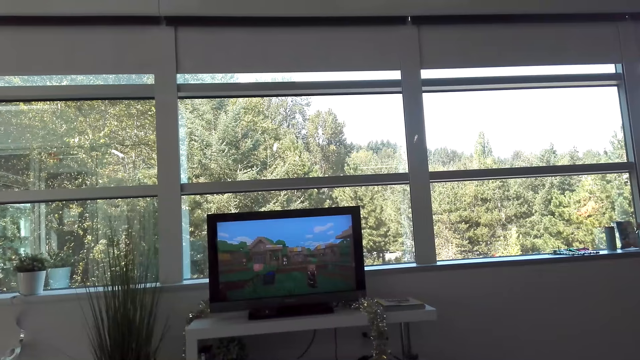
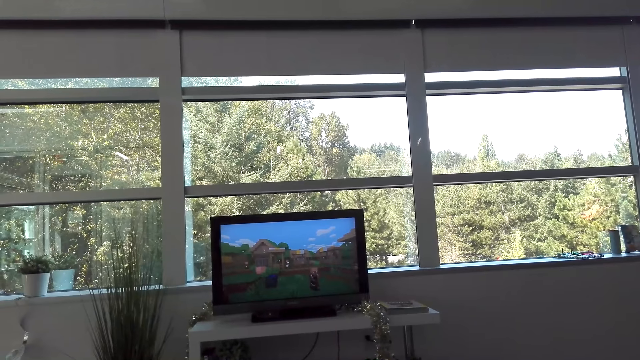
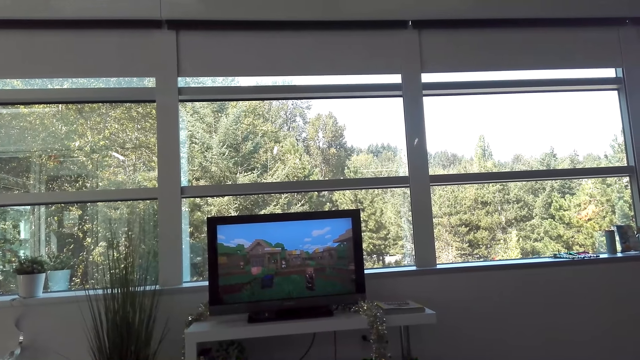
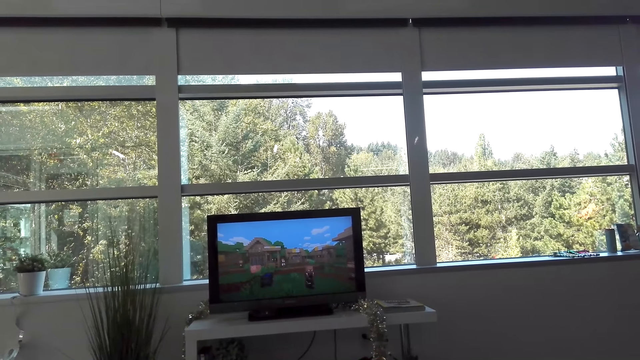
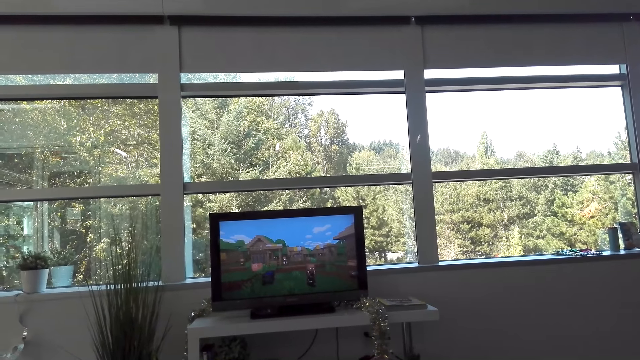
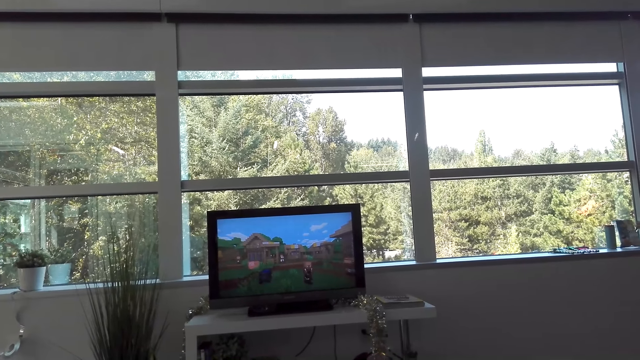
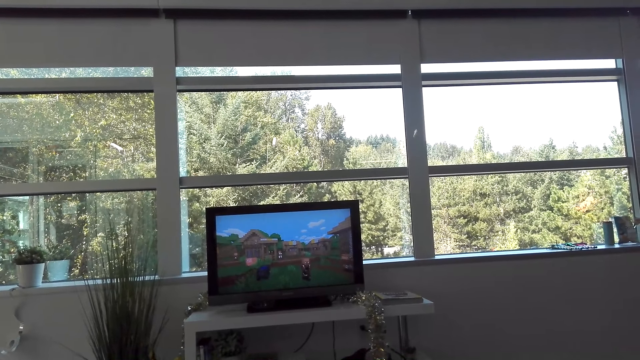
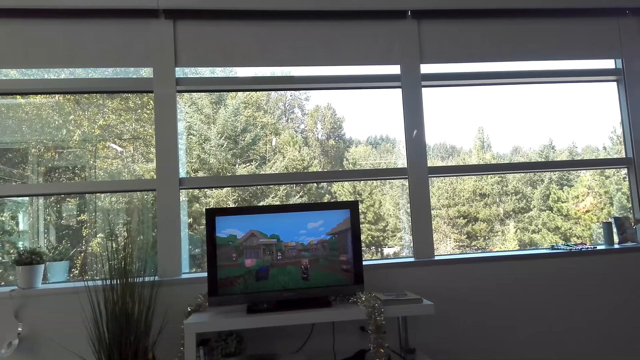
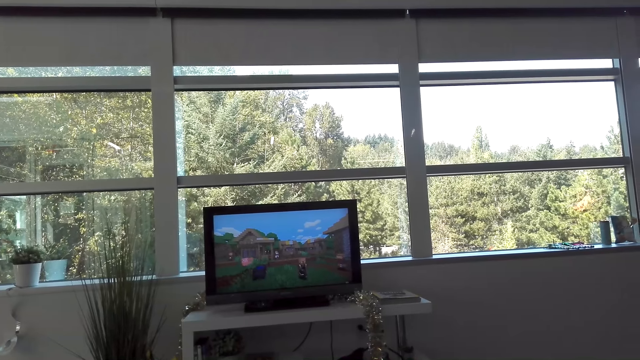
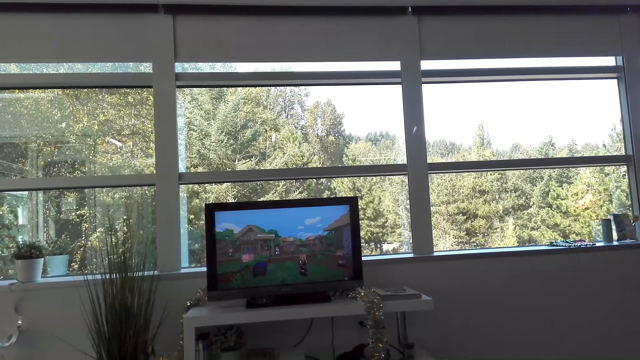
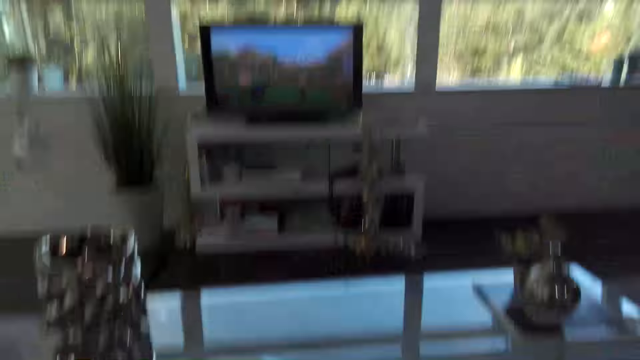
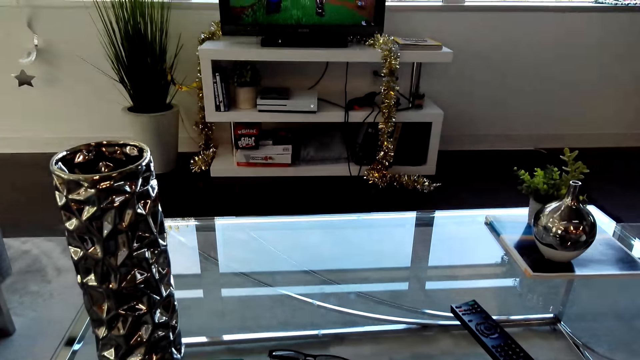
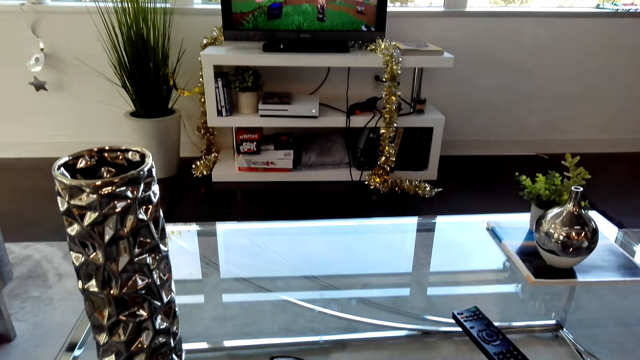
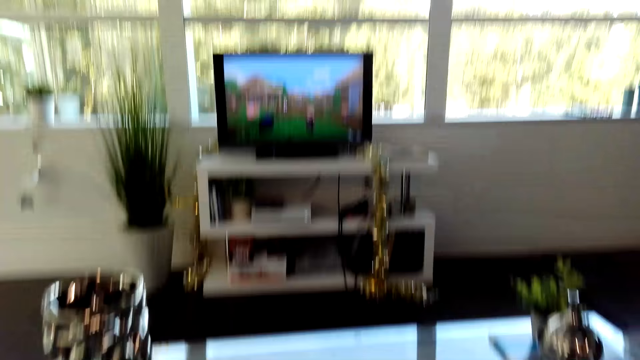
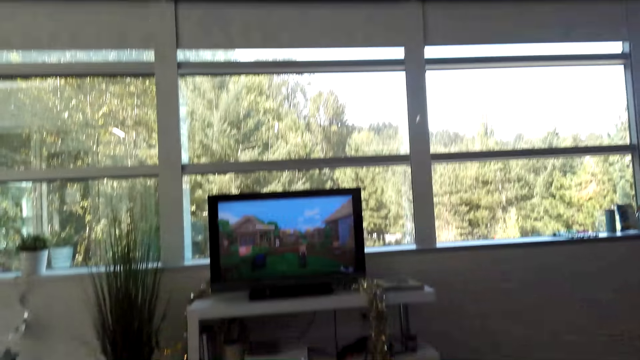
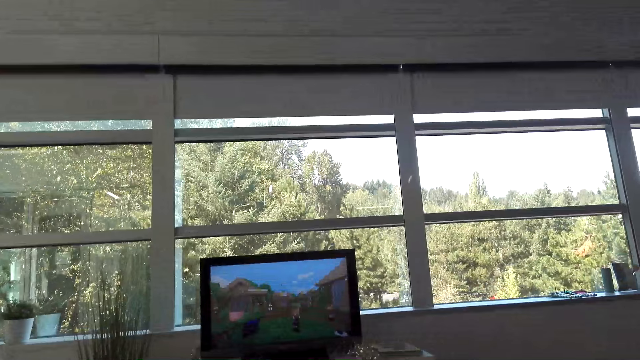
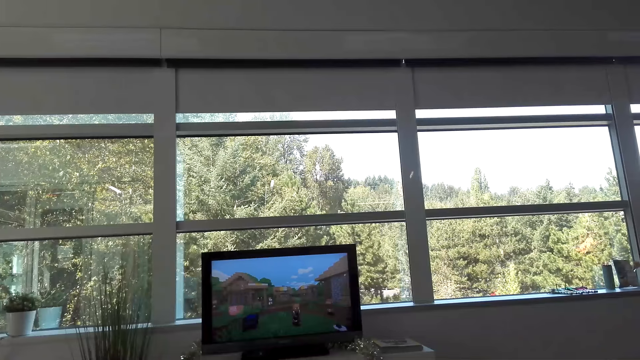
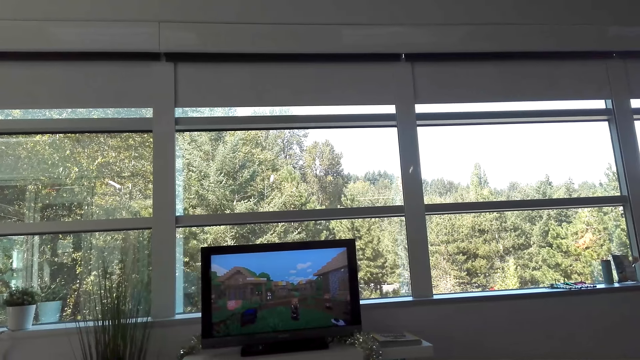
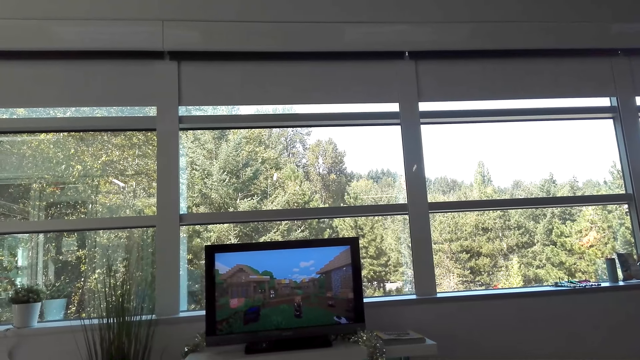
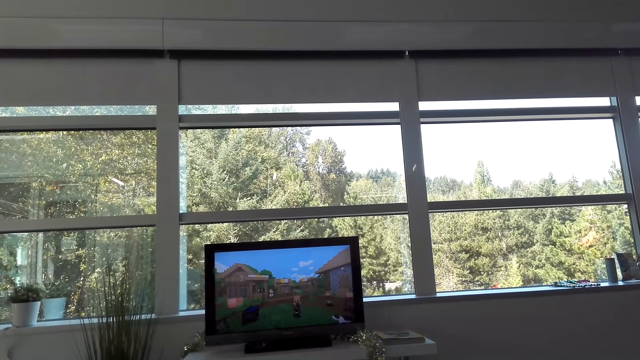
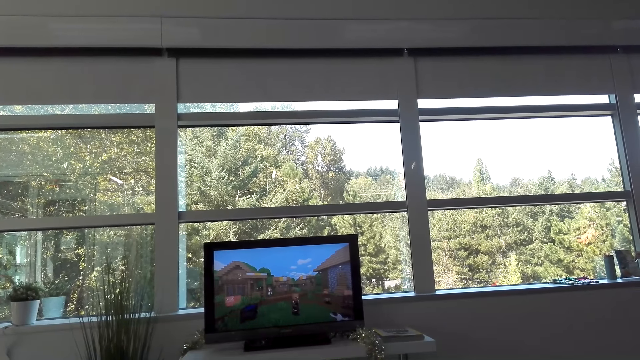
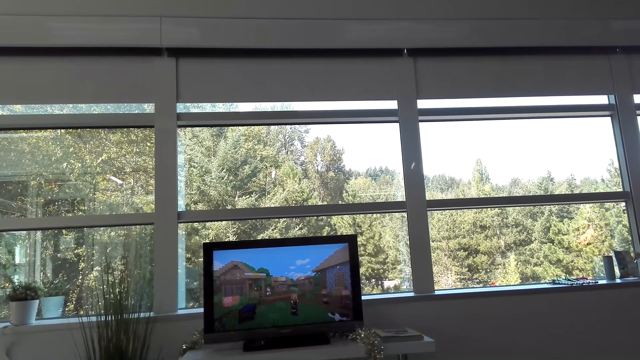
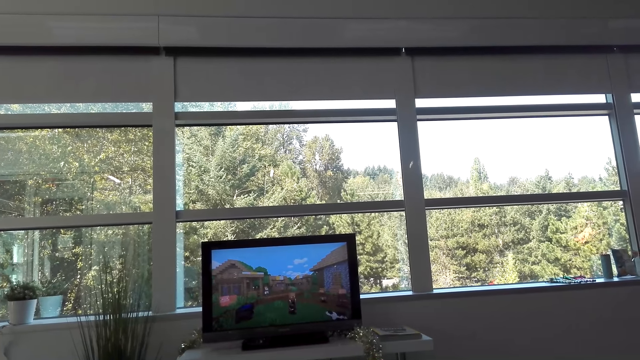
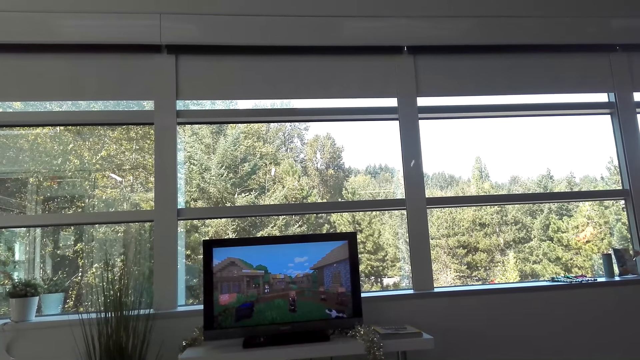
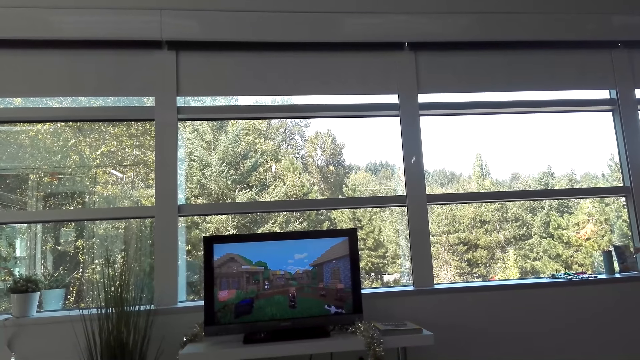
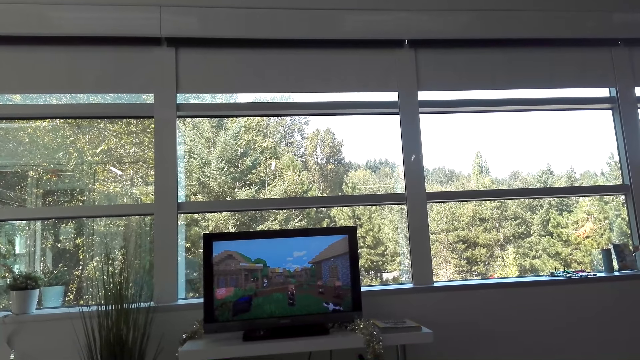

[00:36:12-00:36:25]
The camera wearer looks around the house. They watch the video in the television.

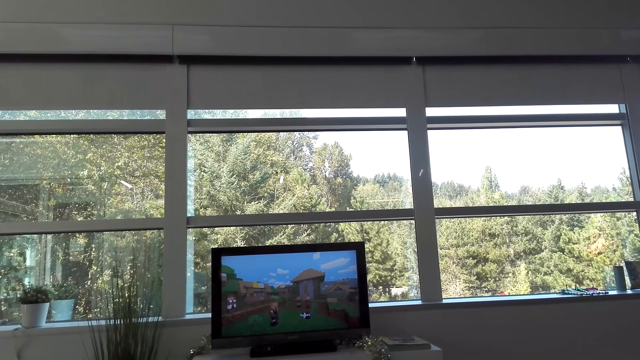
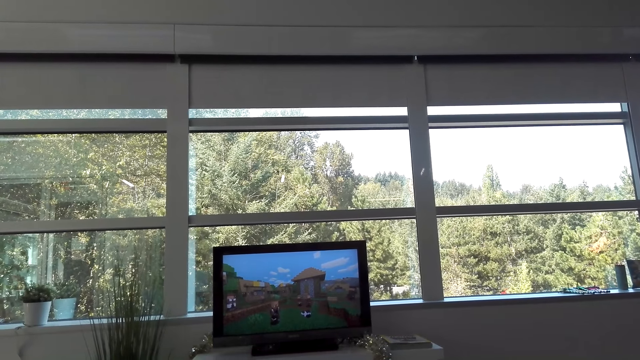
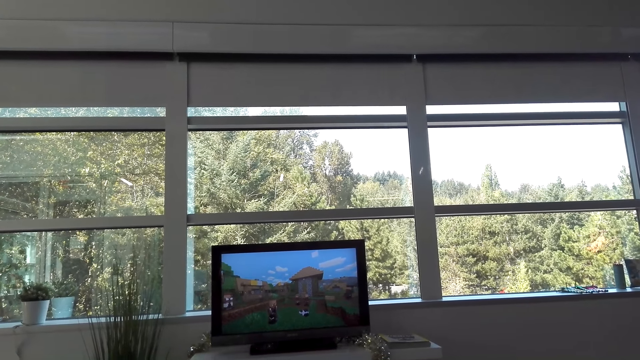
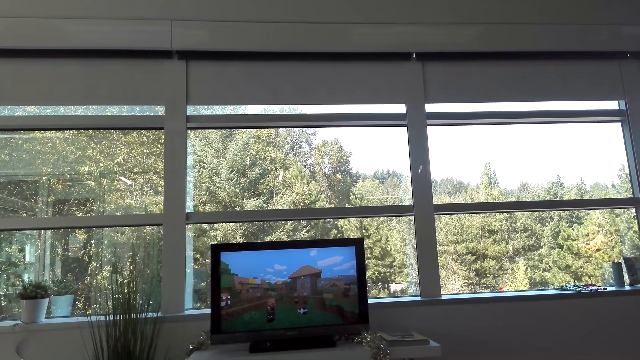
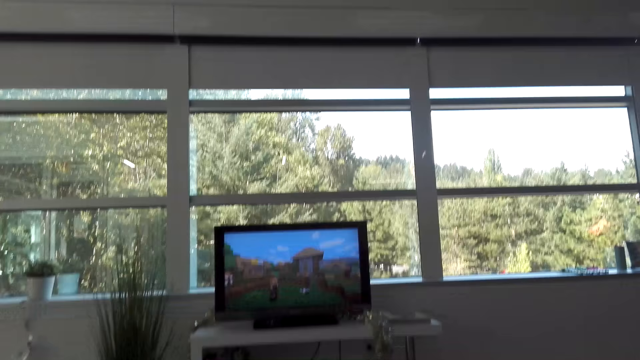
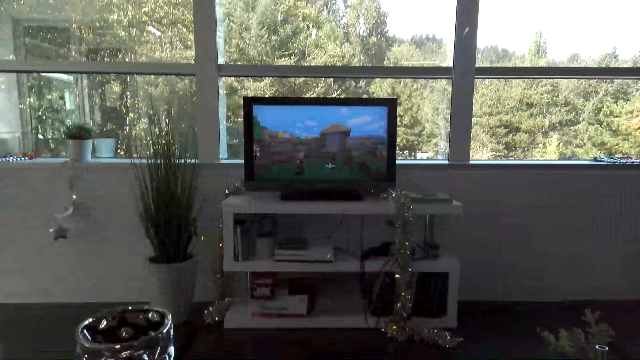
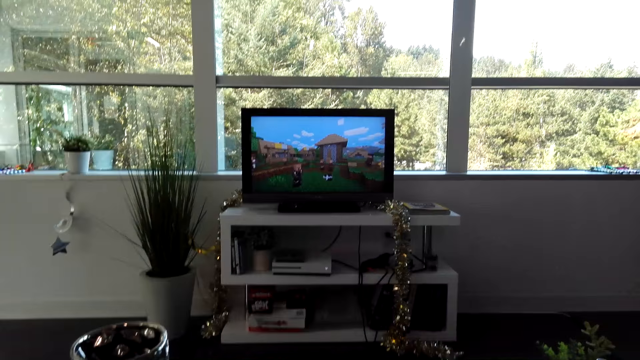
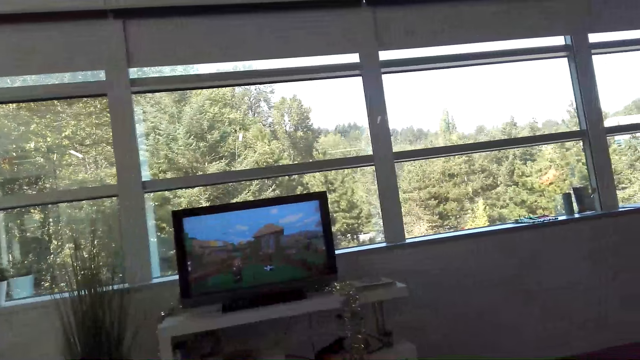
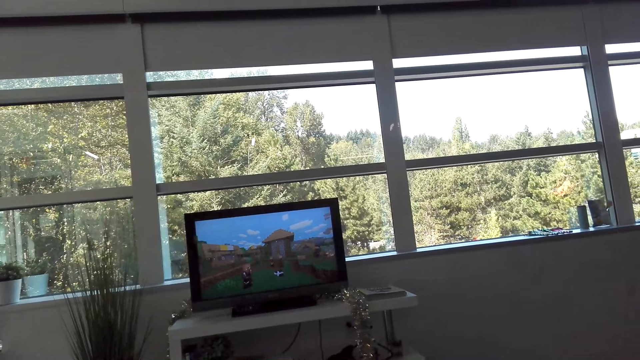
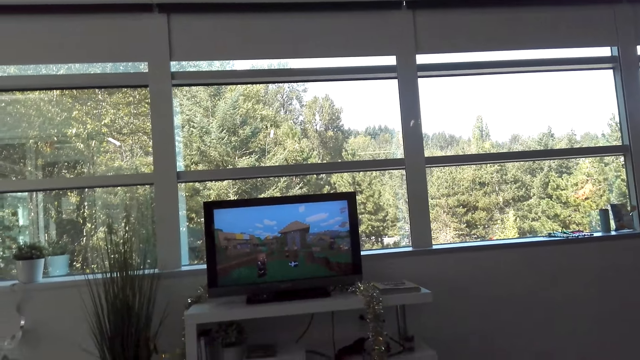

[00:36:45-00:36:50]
The camera wearer looks around the house. They watch the video in the television.

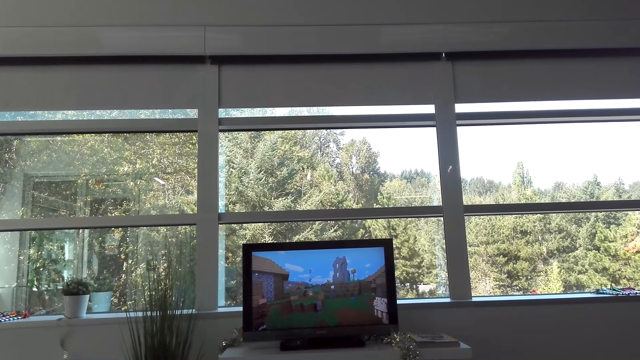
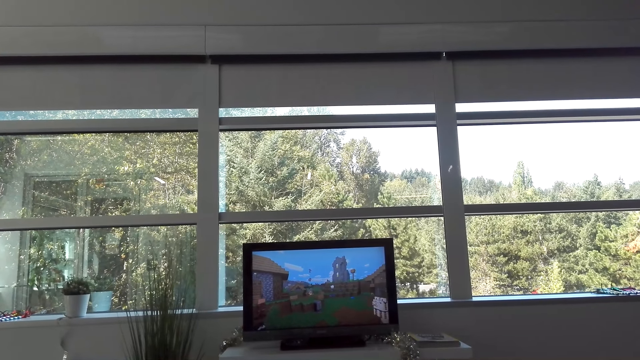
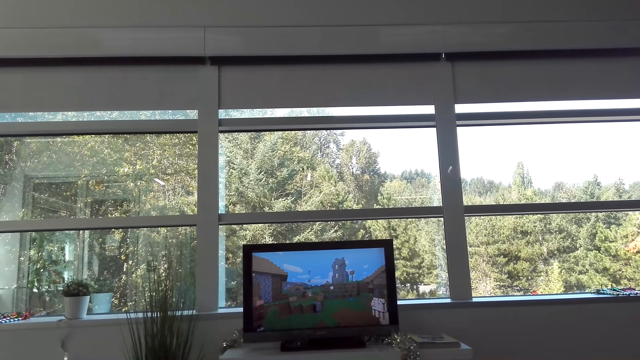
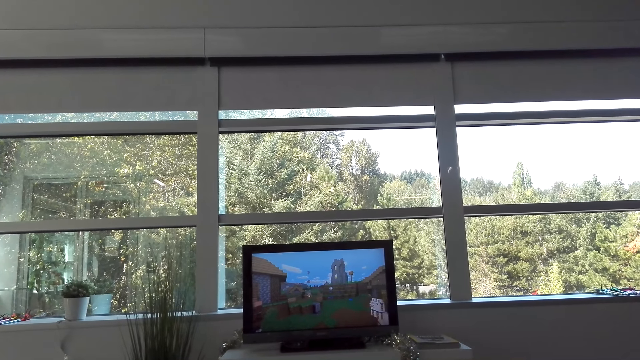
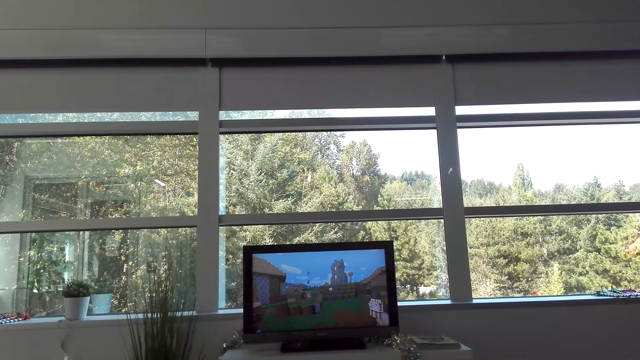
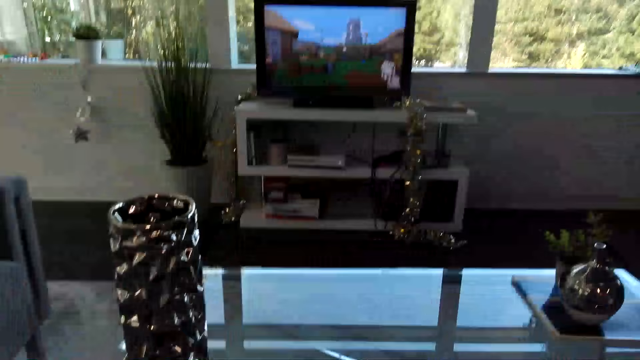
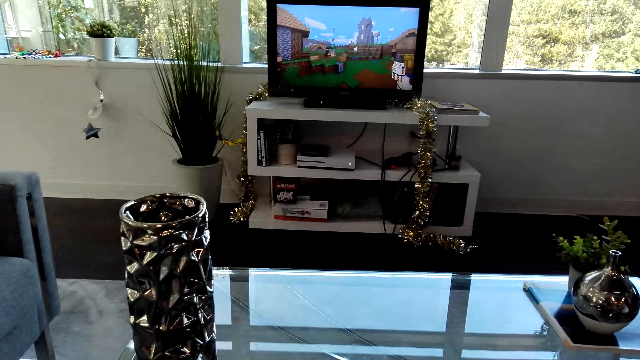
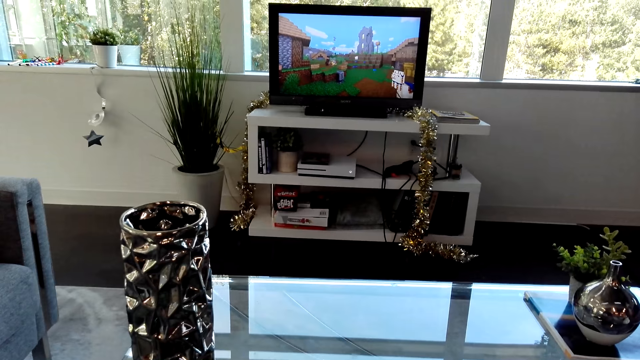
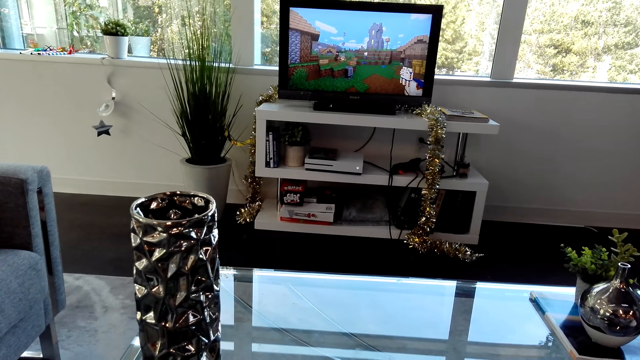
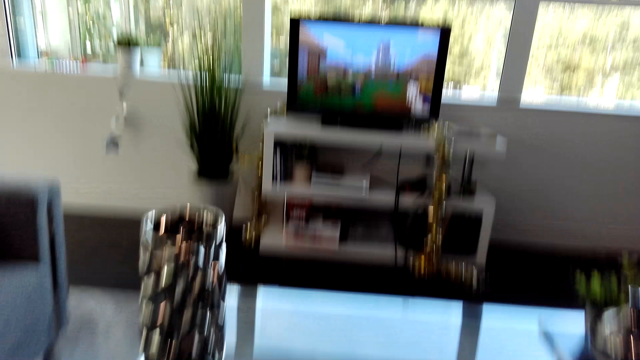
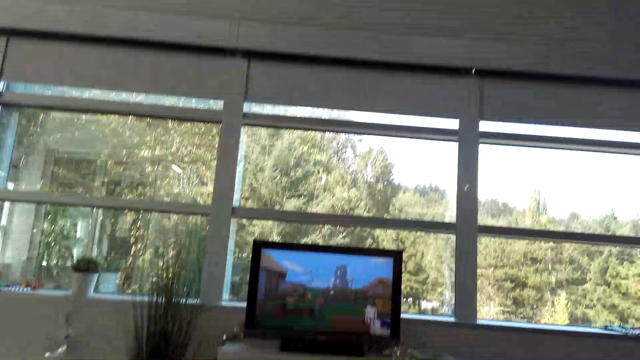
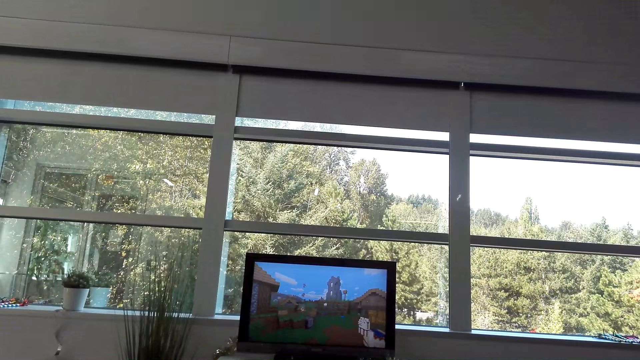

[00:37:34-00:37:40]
The camera wearer looks around the house.
